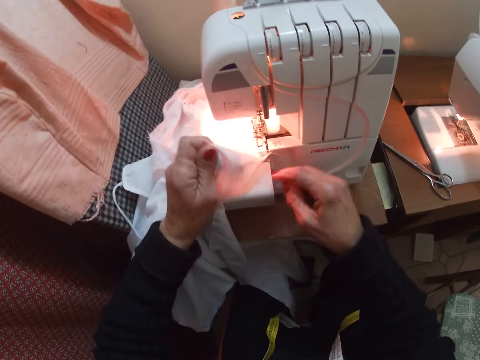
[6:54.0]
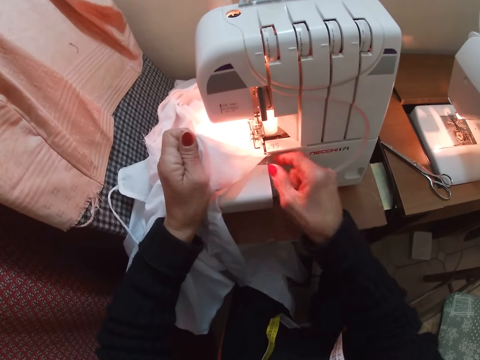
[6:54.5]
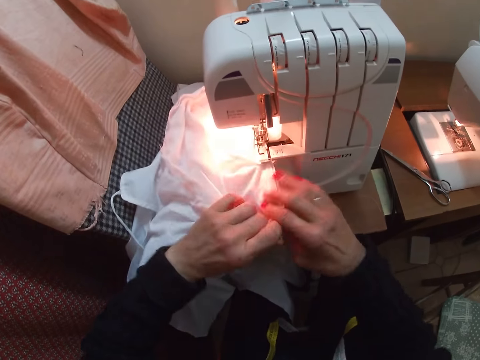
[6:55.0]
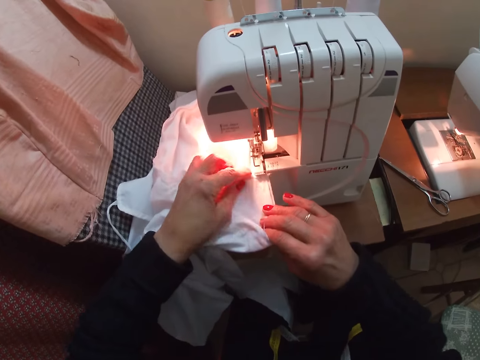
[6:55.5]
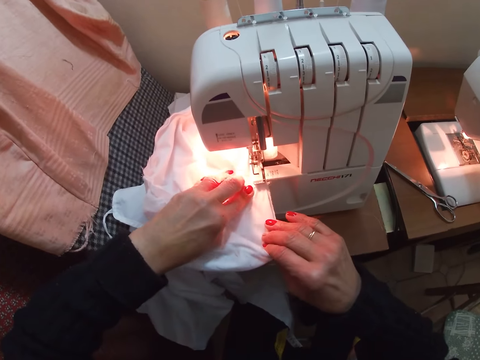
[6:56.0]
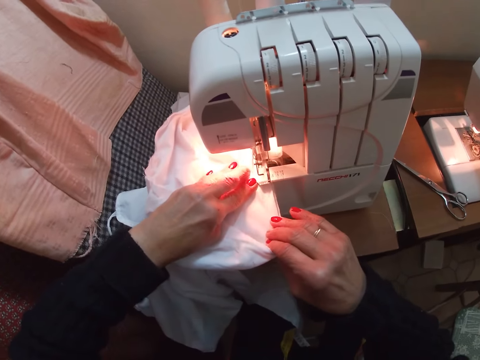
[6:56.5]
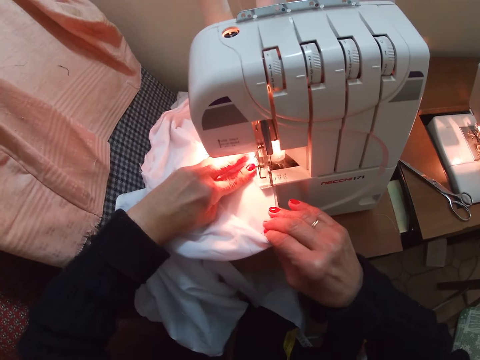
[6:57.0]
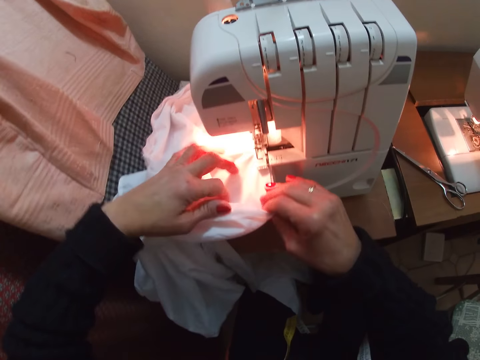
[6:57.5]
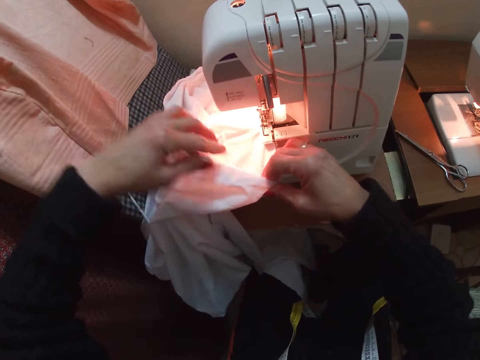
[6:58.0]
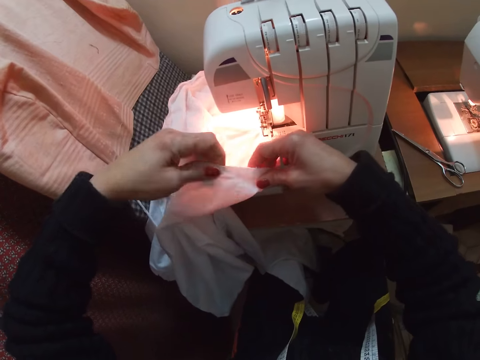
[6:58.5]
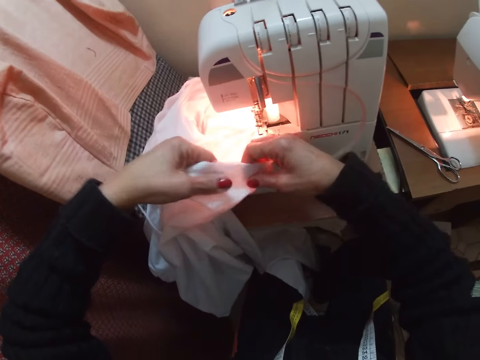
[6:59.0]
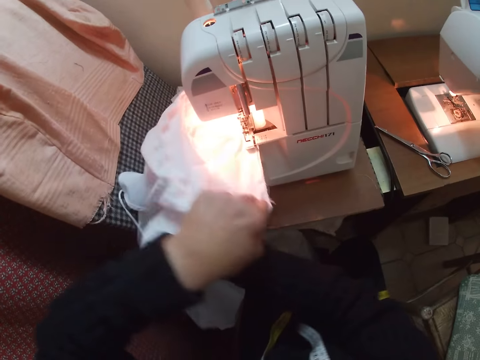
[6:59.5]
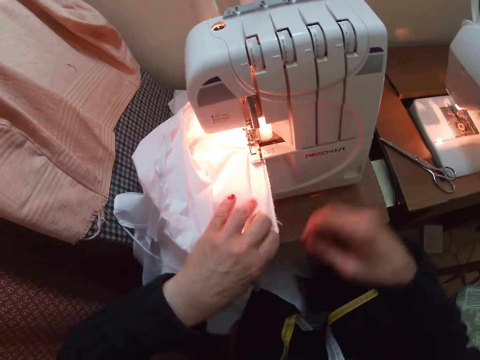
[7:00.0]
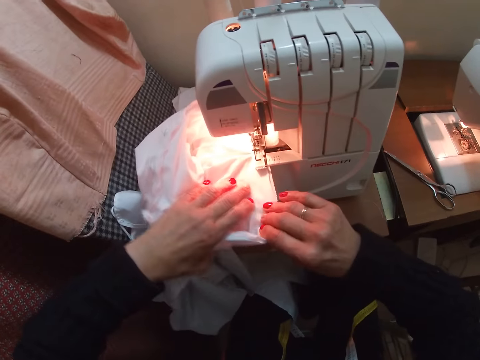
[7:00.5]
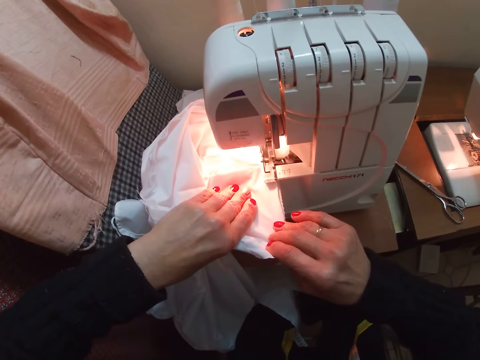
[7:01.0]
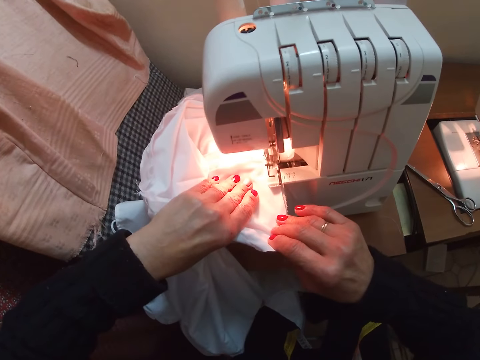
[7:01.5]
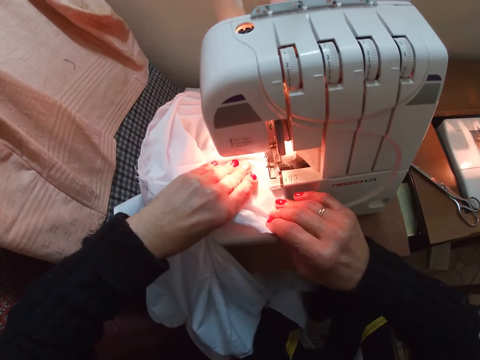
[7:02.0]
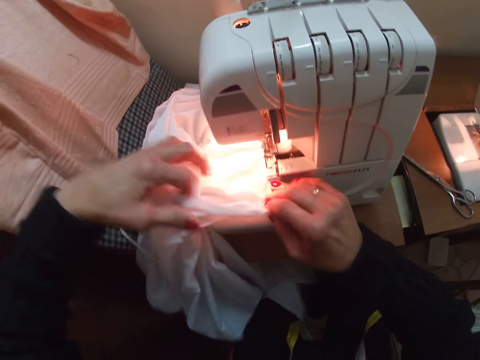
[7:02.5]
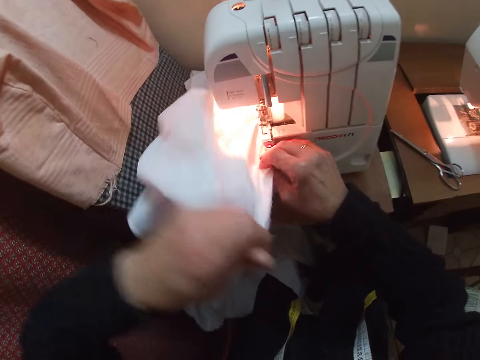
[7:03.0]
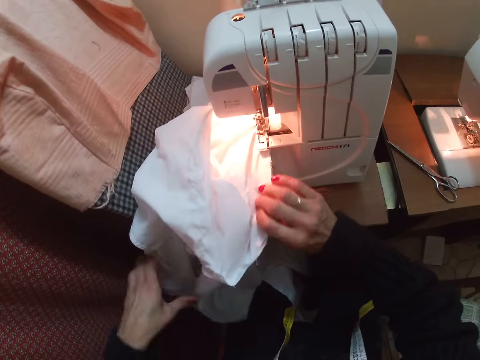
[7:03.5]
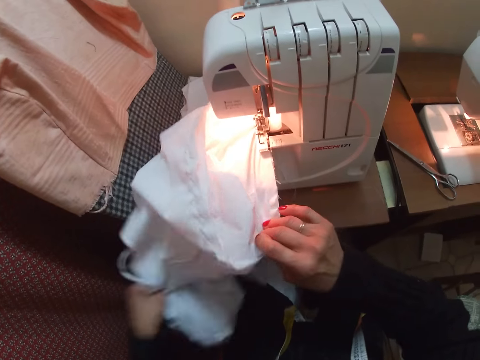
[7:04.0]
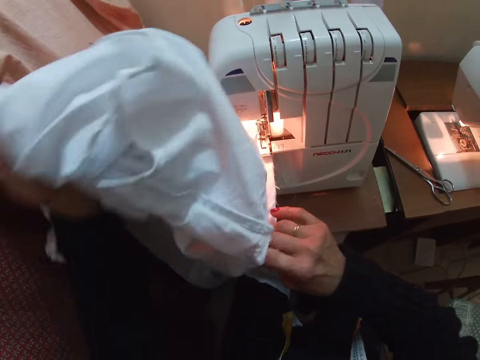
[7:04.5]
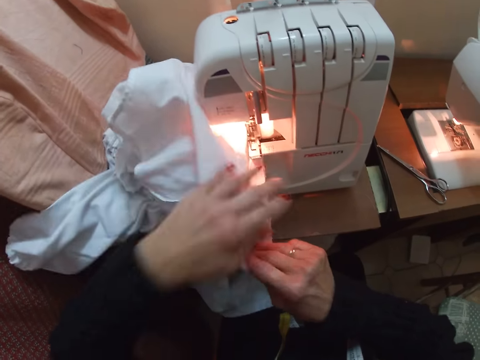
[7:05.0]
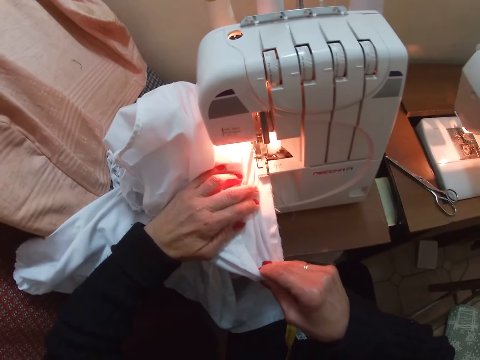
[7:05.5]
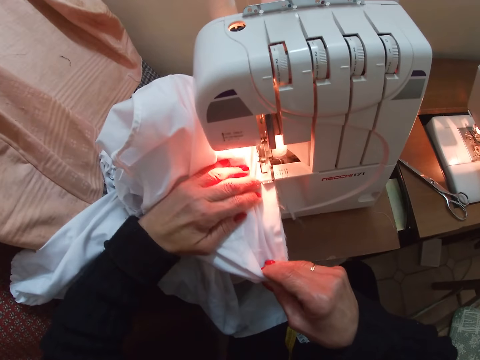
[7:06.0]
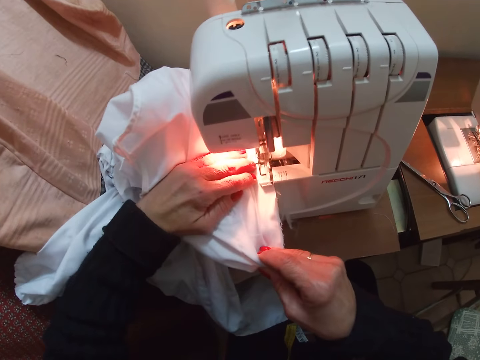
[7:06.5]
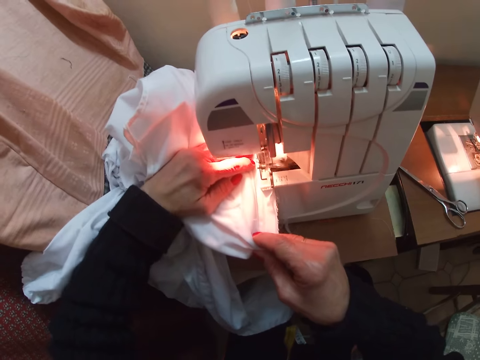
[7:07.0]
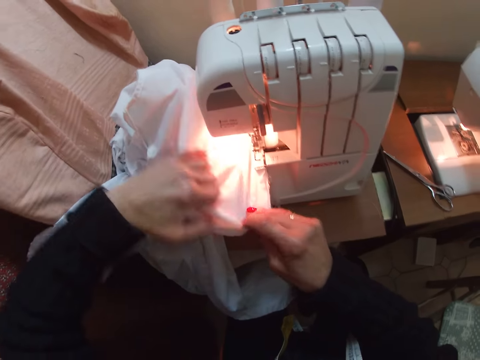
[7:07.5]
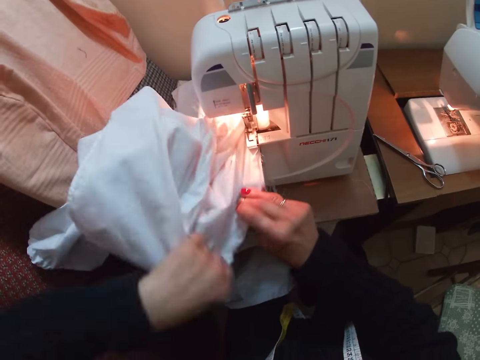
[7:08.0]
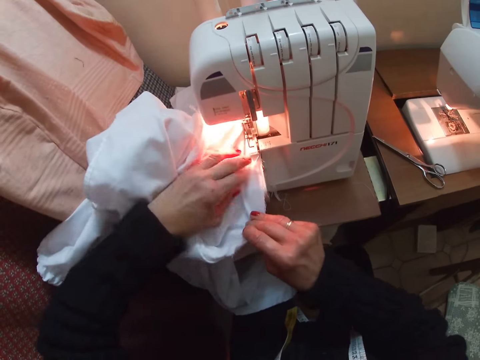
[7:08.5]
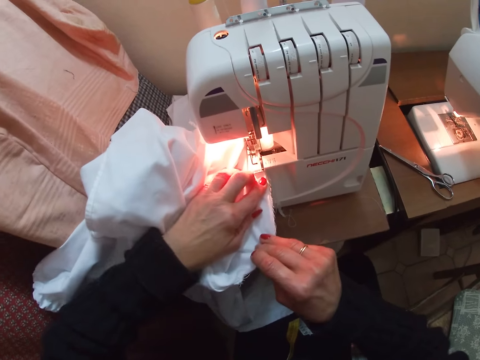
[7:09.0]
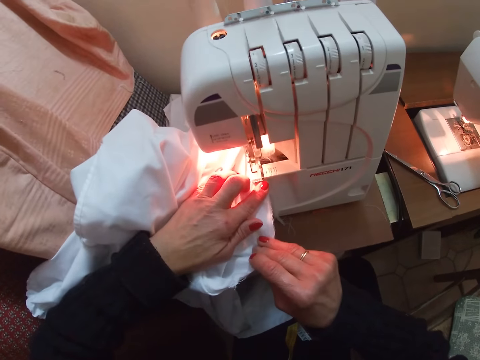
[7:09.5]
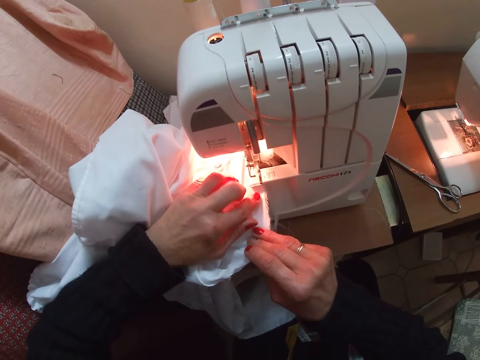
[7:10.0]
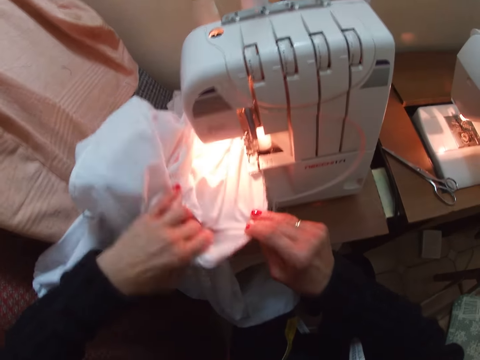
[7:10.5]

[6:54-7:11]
The camera wearer swipes her index finger over the sewing machine. She adjusts the white cloth on the sewing machine. She sews the white cloth with the sewing machine. She adjusts the white cloth. She sews the white cloth with the sewing machine. She adjusts the white cloth. She raises the white cloth with her left hand. She drops the white cloth on the sewing machine. She sews the white cloth with the sewing machine. She adjusts the white cloth. She sews the white cloth with the sewing machine.

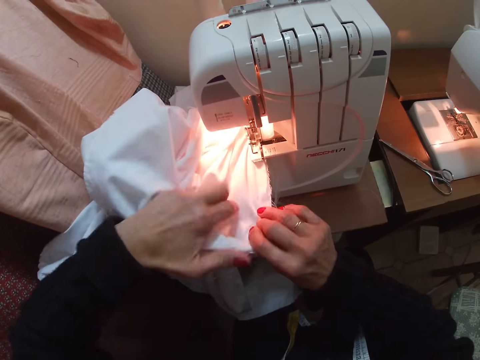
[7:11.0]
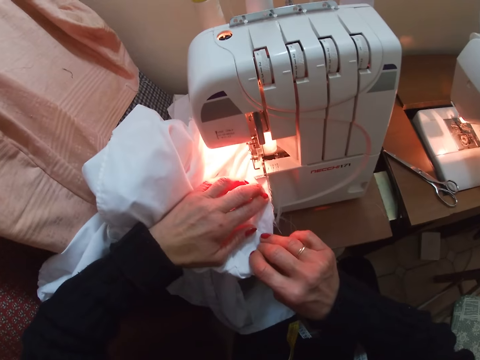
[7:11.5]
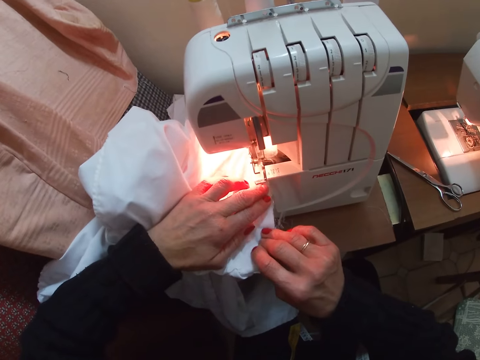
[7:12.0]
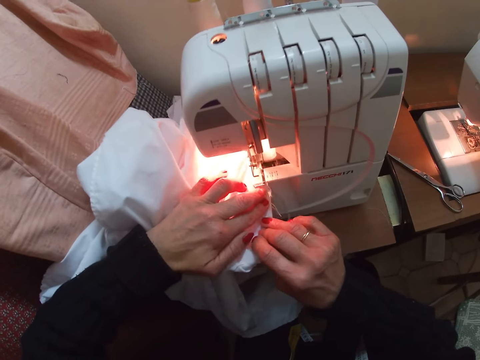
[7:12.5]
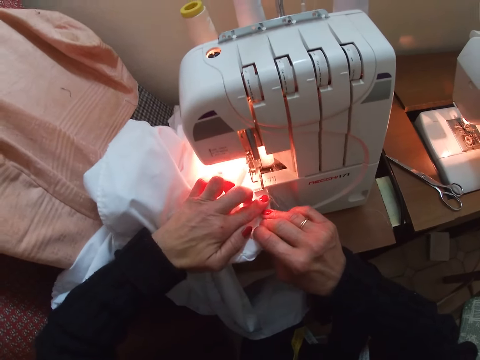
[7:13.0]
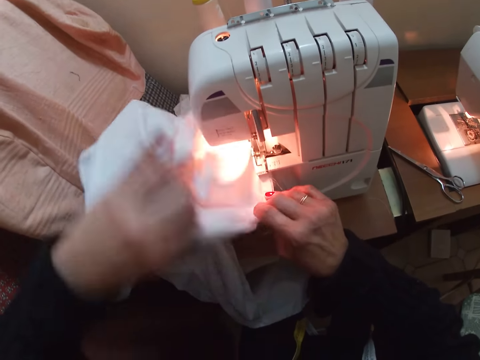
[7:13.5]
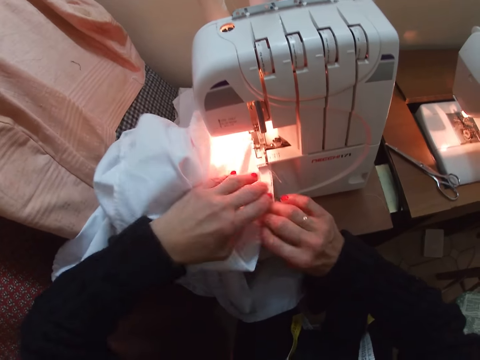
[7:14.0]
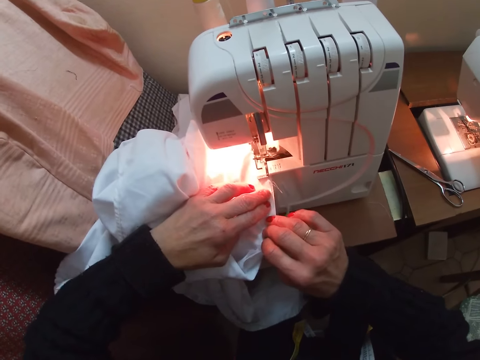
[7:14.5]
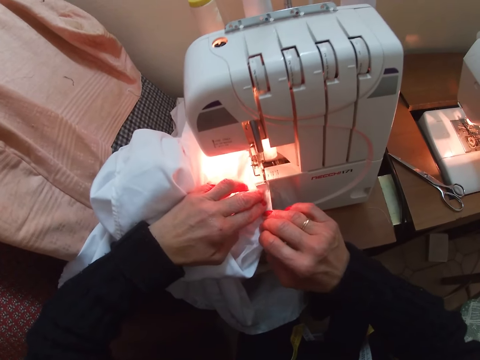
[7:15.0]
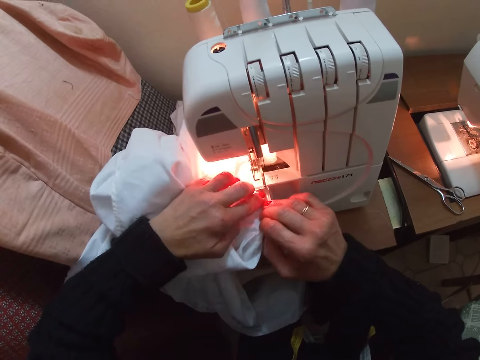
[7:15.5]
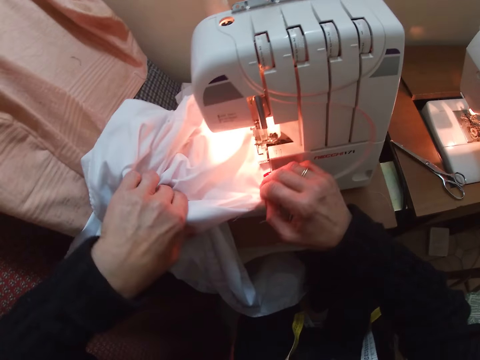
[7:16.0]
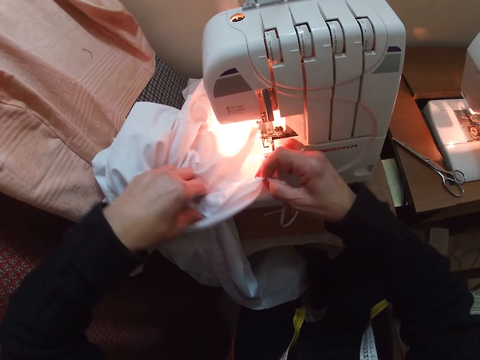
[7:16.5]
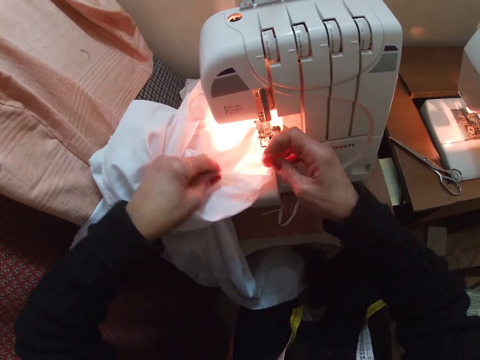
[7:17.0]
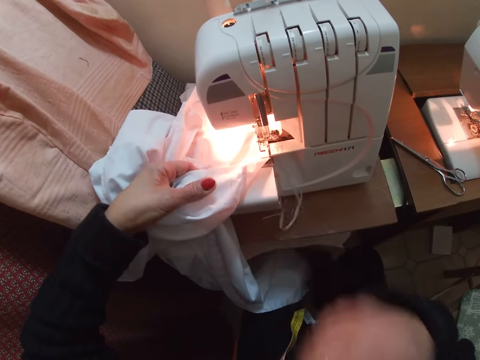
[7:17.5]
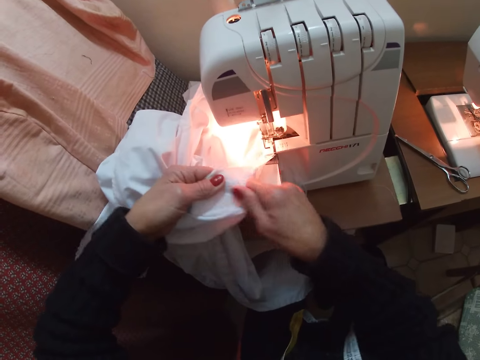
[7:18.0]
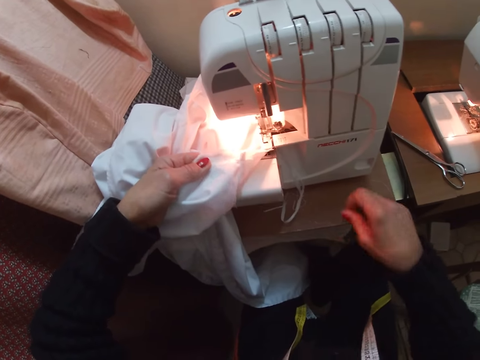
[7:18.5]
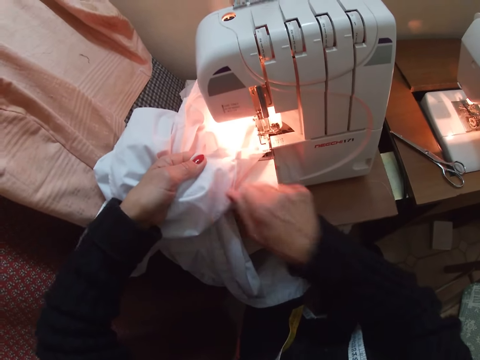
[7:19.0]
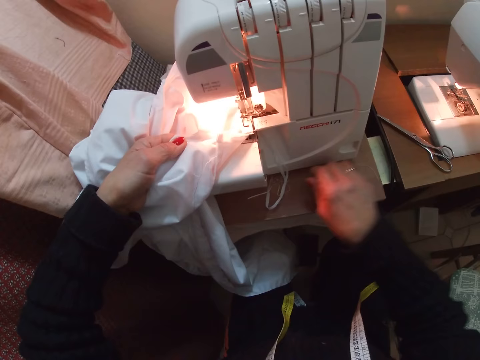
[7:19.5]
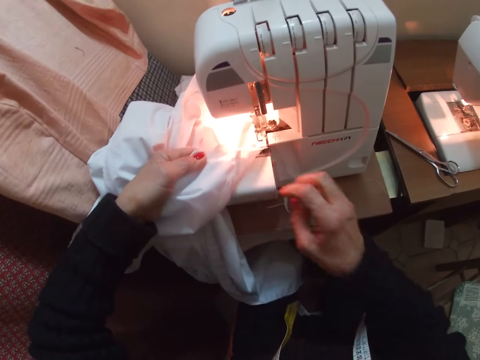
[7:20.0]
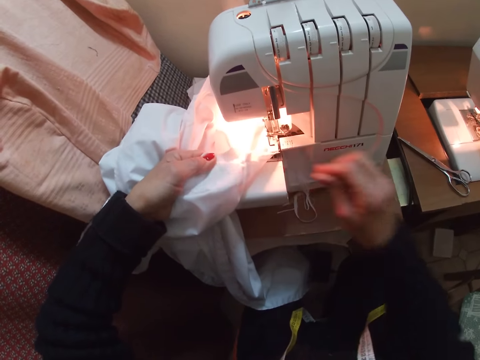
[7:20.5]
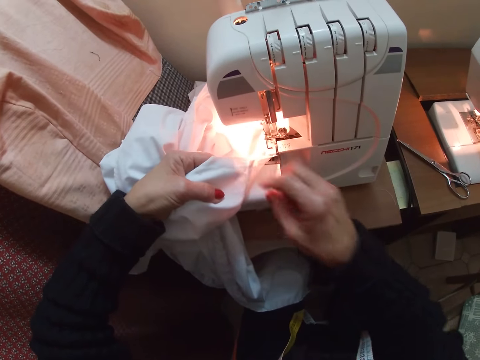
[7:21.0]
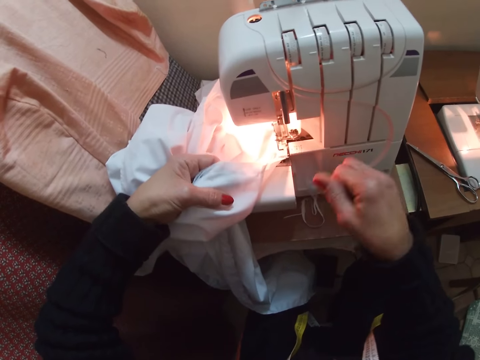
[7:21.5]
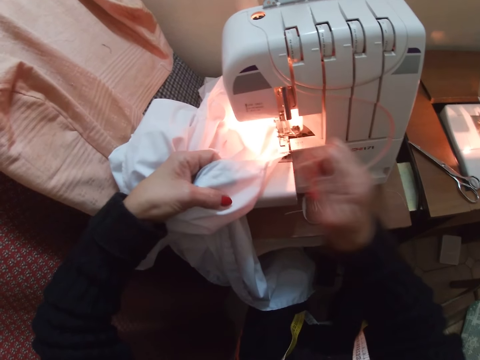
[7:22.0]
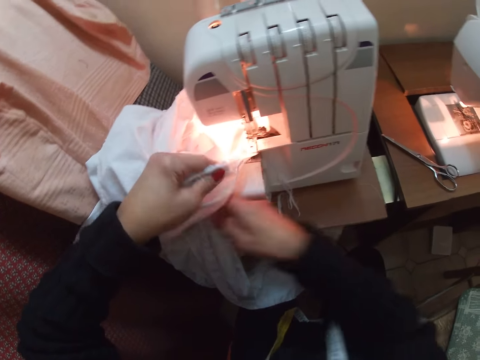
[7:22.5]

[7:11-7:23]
The camera wearer adjusts the white cloth. She sews the white cloth with the sewing machine. She adjusts the white cloth. She sews the white cloth with the sewing machine. She adjusts the white cloth. She picks out wool from the white cloth with her right hand. She moves the piece of cloth on the sewing machine. She picks out wool from the white cloth with her right hand.
